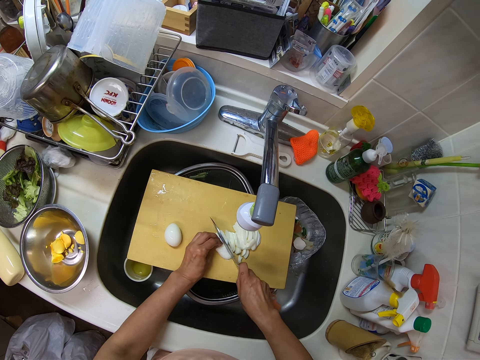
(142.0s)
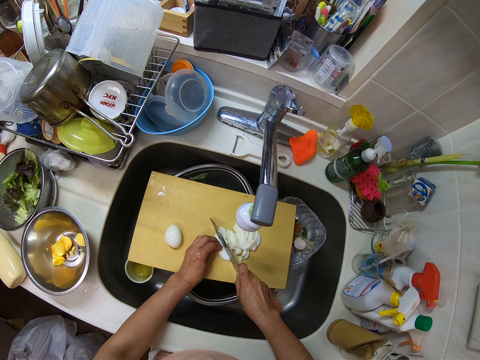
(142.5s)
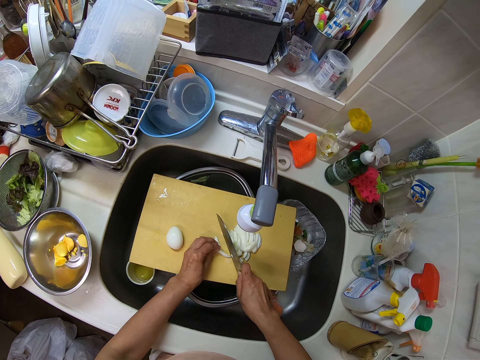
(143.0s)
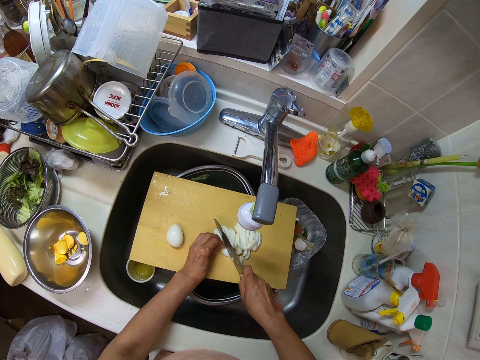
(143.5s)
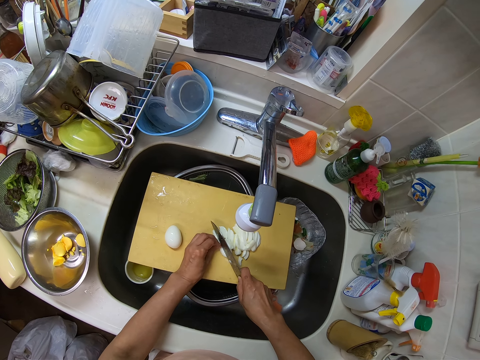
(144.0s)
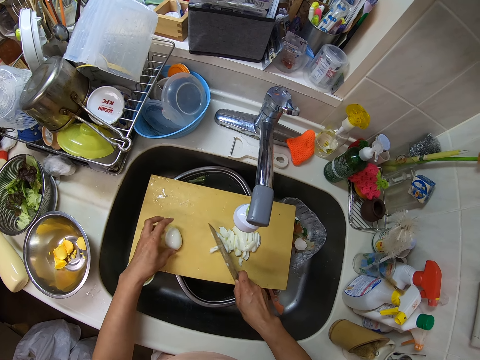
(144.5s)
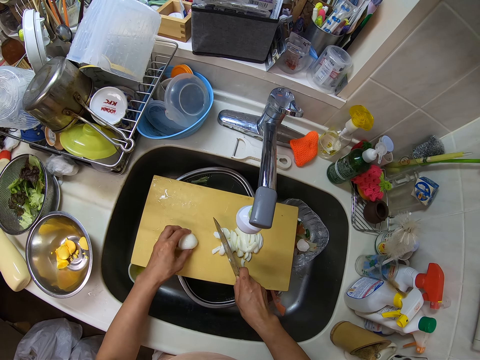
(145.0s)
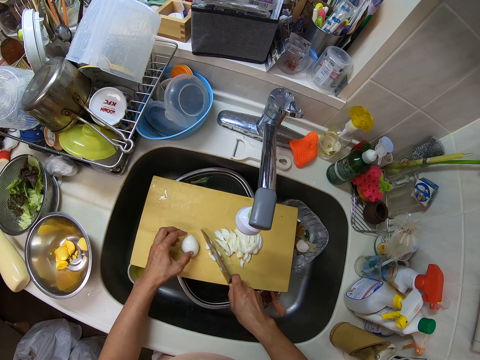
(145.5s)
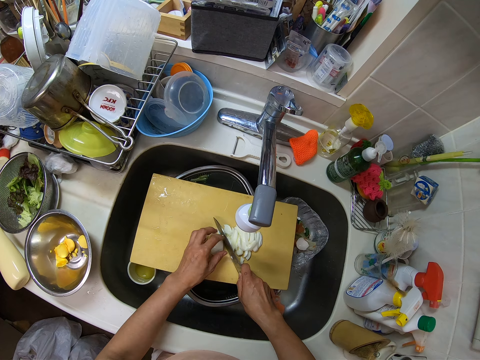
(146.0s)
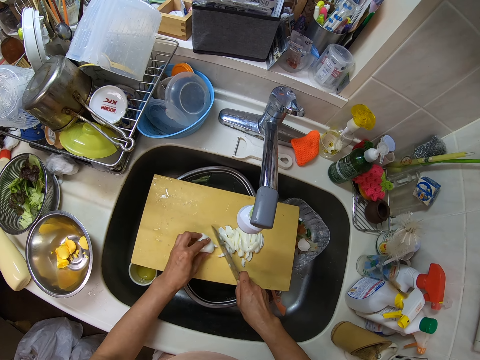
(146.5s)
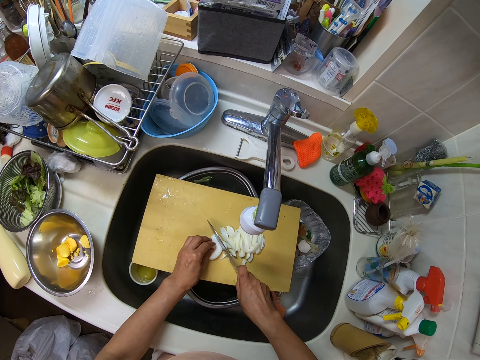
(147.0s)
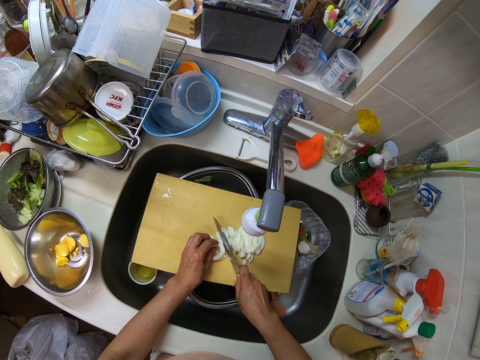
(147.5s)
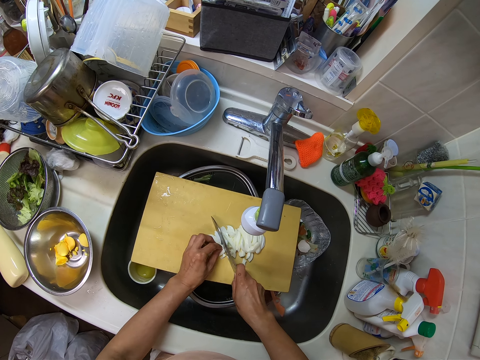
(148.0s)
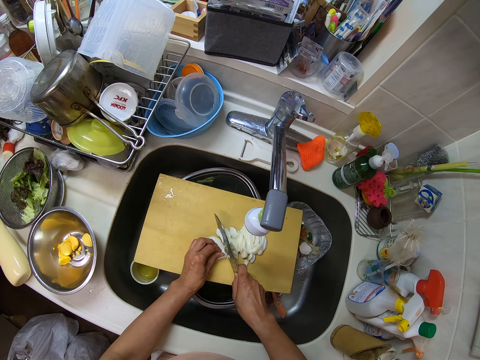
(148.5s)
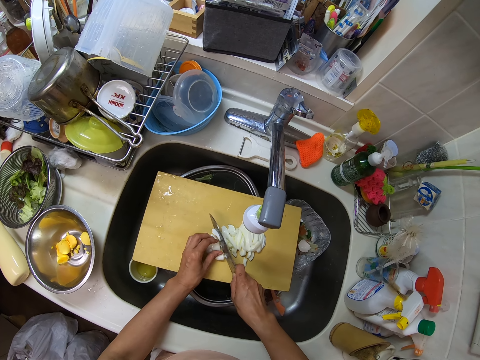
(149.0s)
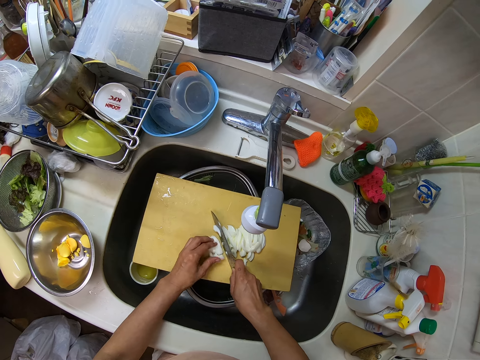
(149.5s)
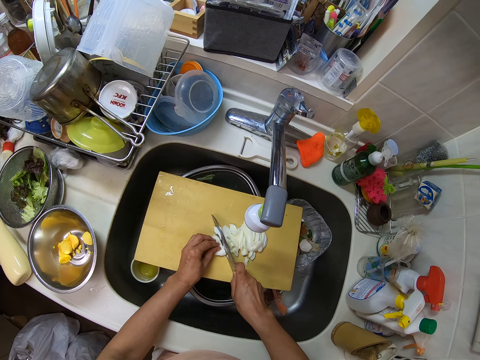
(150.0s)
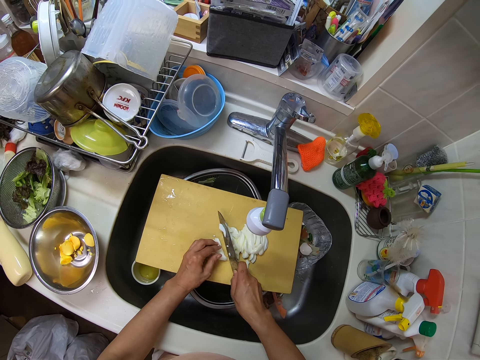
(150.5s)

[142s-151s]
The camera wearer slices eggs. They slice the eggs repeatedly.

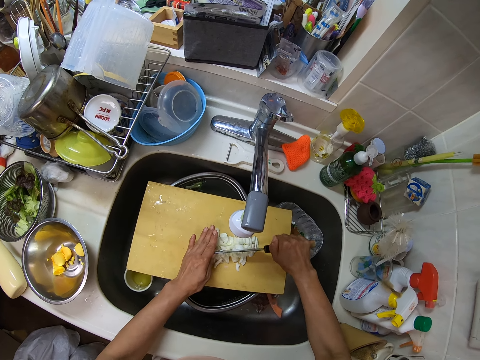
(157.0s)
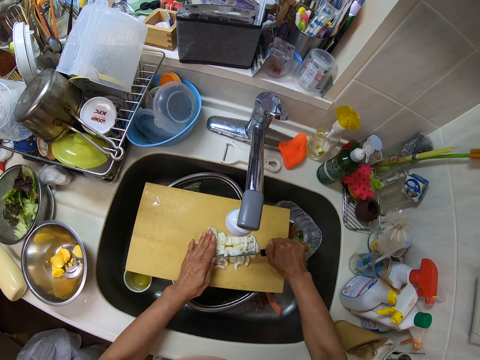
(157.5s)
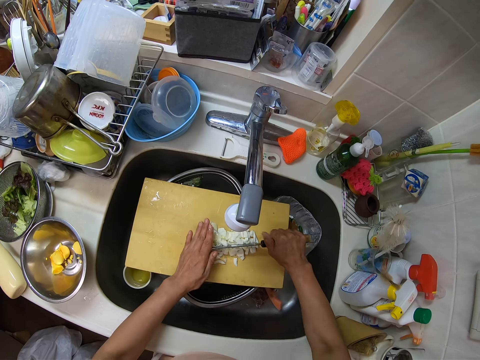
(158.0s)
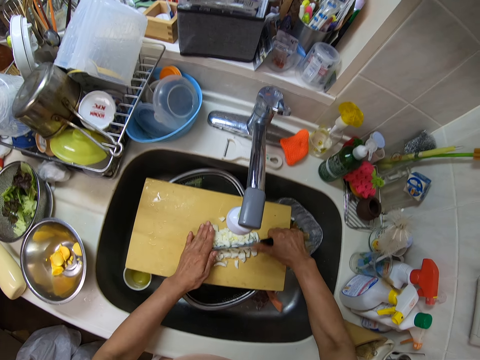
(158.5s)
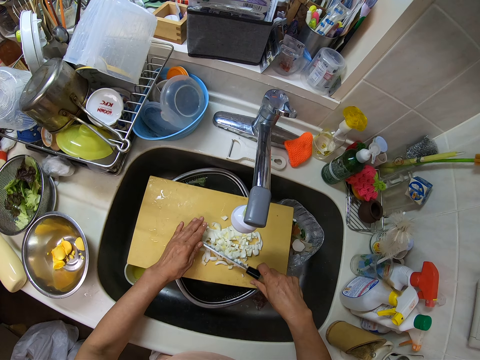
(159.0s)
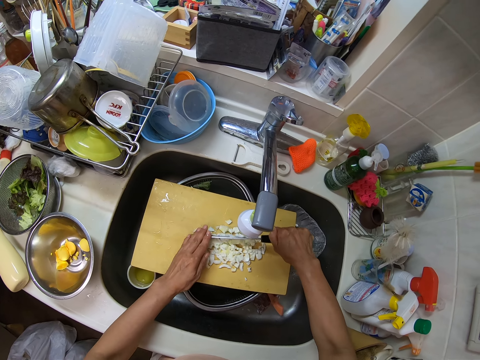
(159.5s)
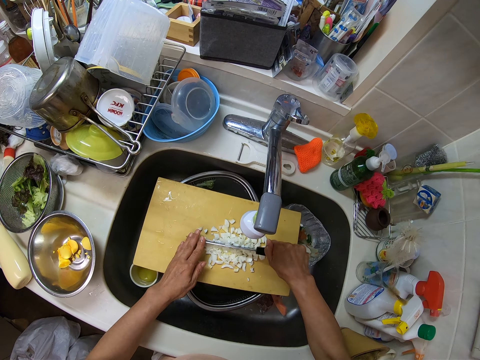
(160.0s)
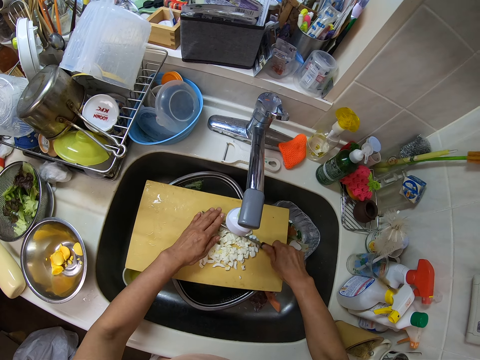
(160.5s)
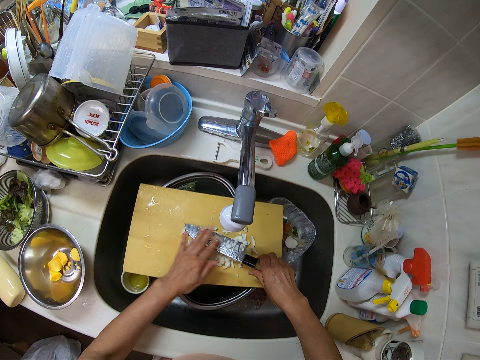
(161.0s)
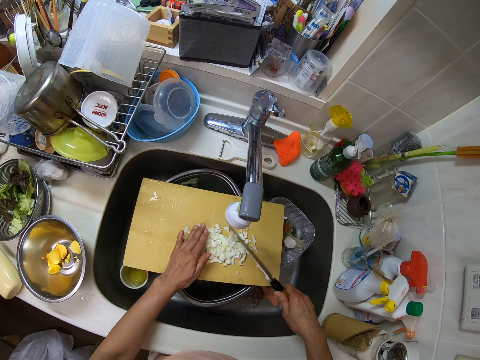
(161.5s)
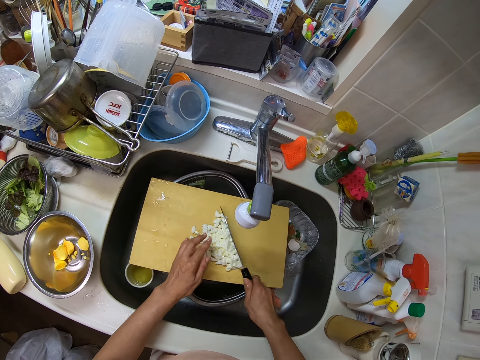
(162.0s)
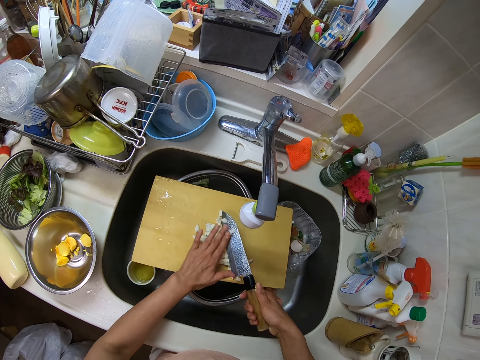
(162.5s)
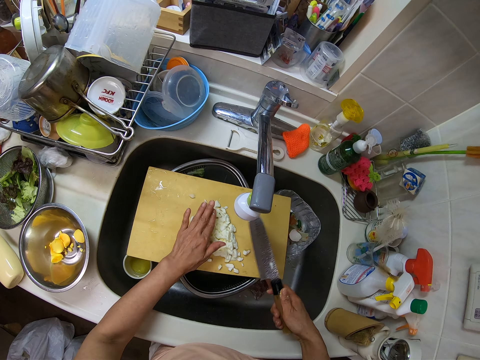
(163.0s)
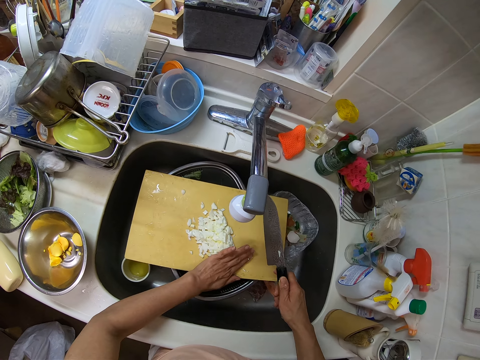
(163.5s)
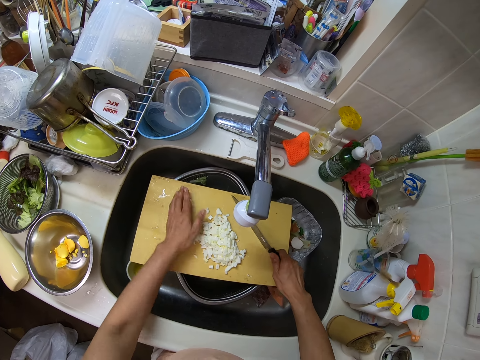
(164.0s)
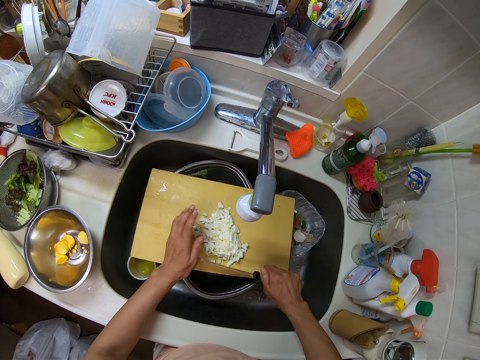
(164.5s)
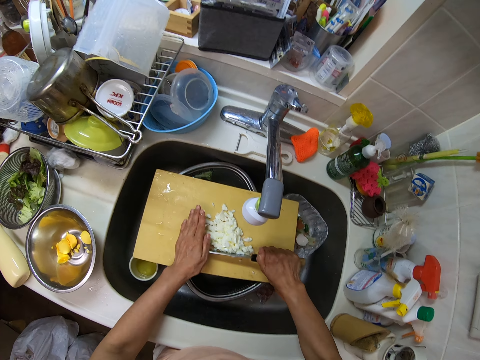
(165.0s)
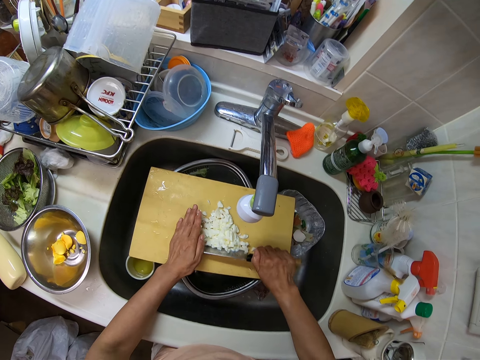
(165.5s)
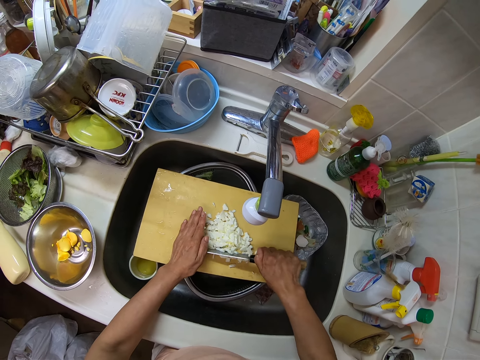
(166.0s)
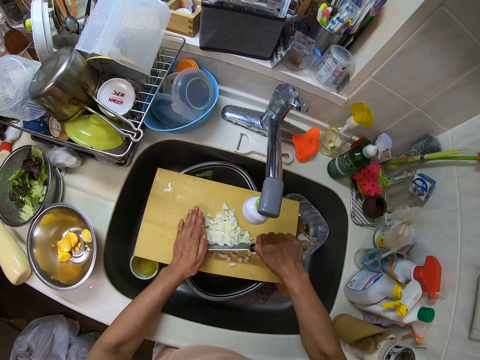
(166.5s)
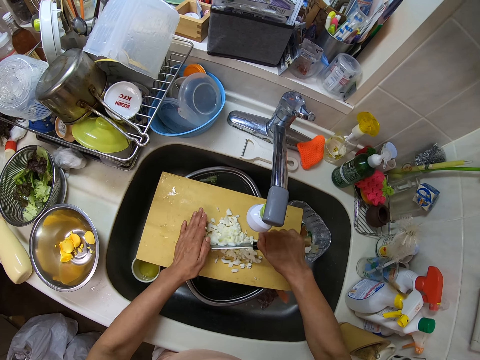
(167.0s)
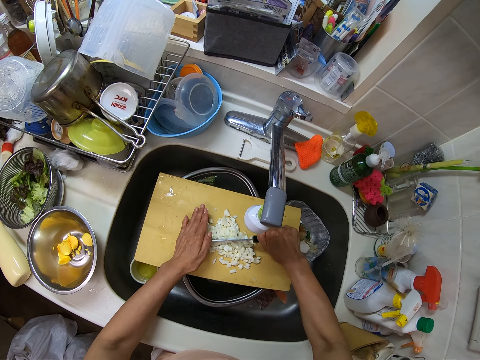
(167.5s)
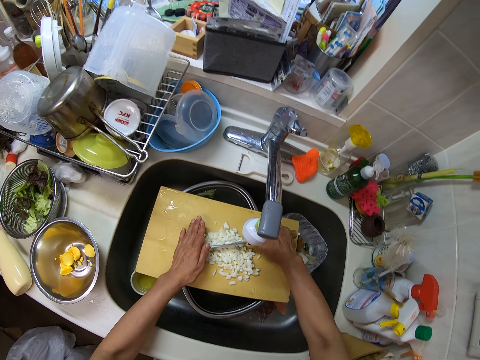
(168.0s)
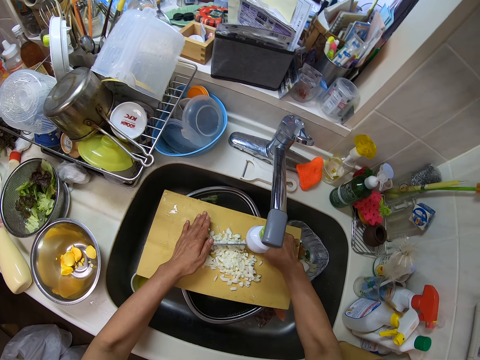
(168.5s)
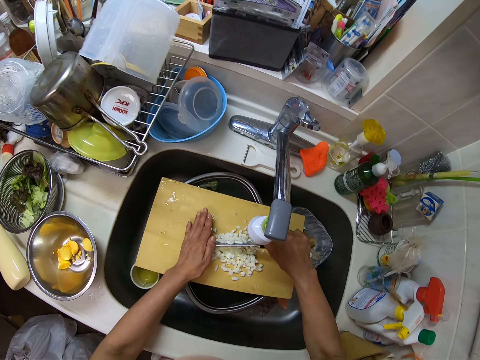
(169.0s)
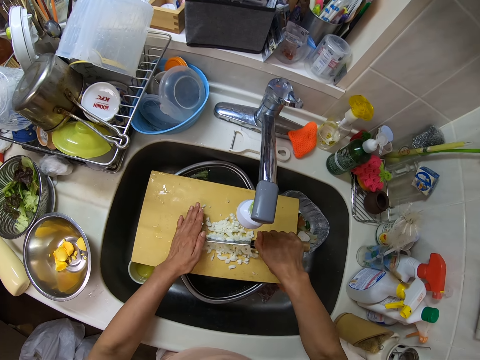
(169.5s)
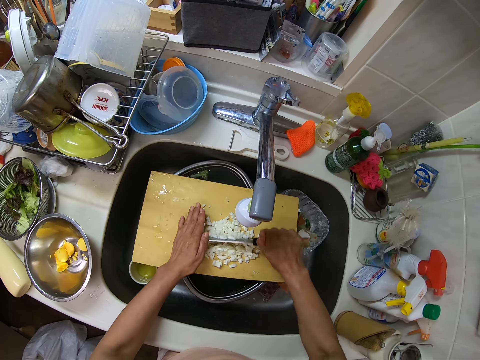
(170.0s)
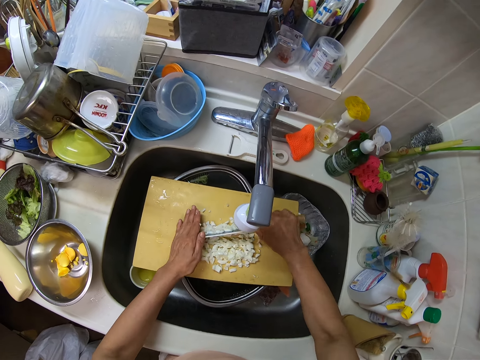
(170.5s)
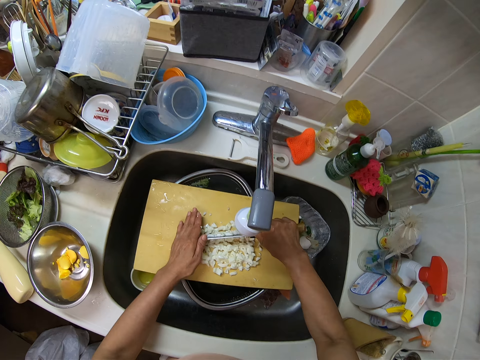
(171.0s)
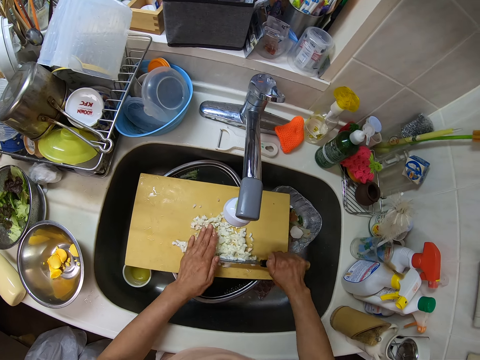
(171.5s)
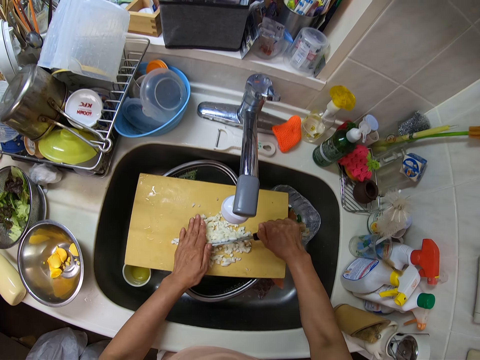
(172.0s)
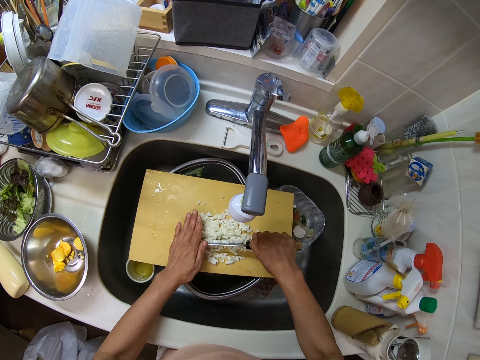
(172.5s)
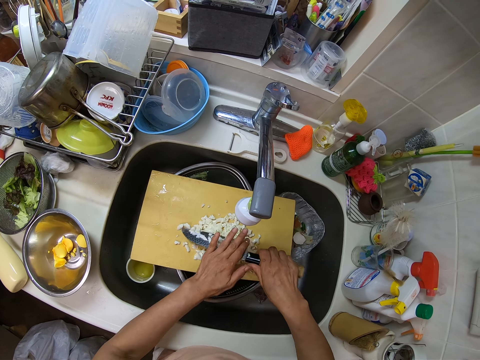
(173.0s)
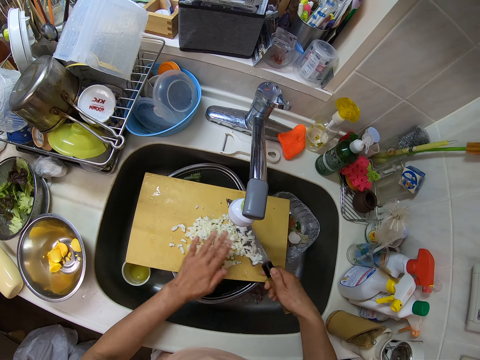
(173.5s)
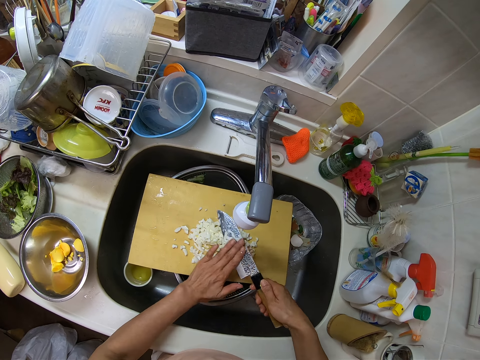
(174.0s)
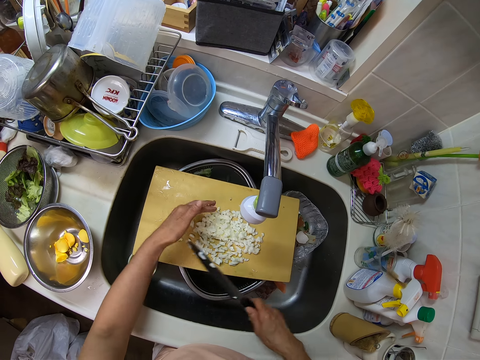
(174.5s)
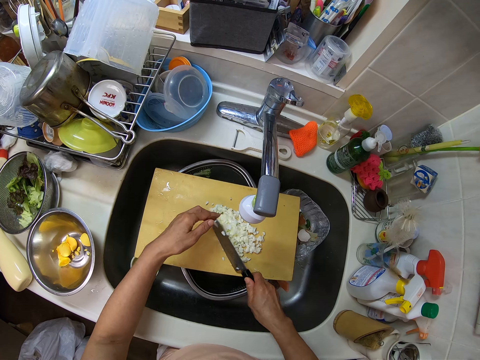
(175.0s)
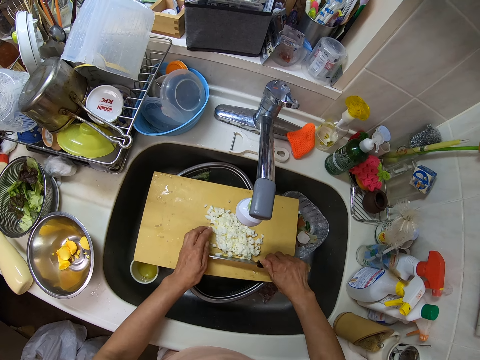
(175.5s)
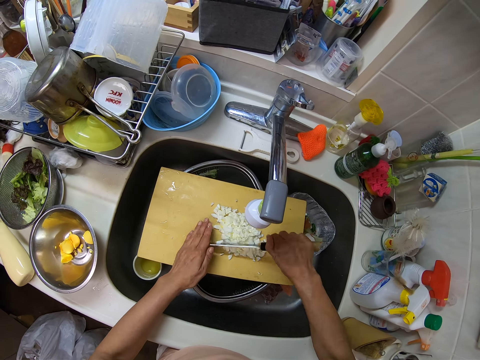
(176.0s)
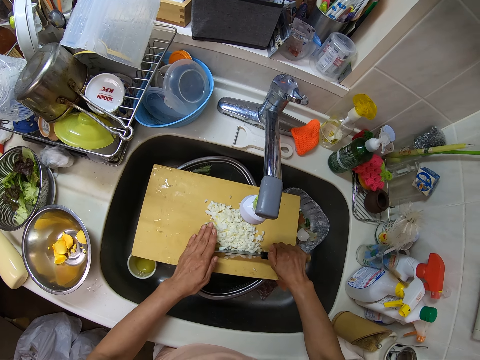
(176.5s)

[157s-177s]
The camera wearer slices eggs. He slices the eggs repeatedly. He removes pieces of egg white from the knife with his left hand. He adjusts the pieces of egg white on the cutting board with the knife in his right hand. He removes the pieces of egg white from the knife with his left hand. He adjusts the pieces of egg white on the cutting board with his right hand. He cuts the pieces of egg white on the table into pieces with the knife in his hands. He slices the eggs repeatedly. He removes the pieces of egg white from the knife with his left hand. He adjusts the pieces of egg white on the cutting board with the knife in his right hand. He cuts the pieces of egg white on the table into pieces with the knife in his hands.
